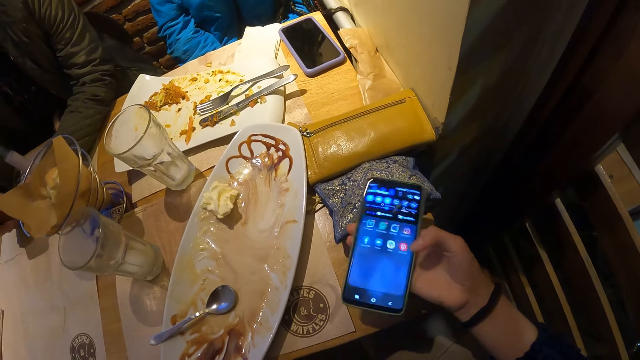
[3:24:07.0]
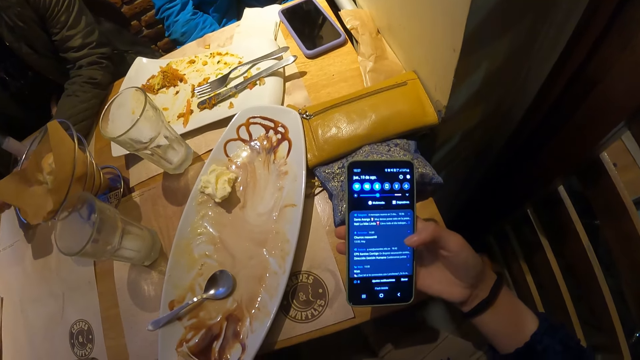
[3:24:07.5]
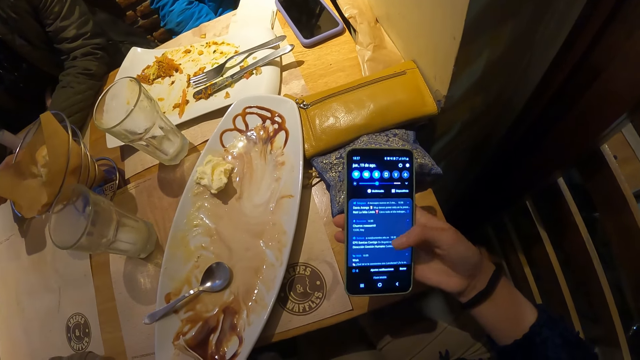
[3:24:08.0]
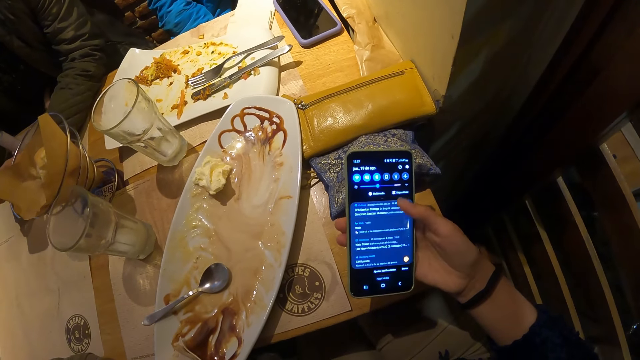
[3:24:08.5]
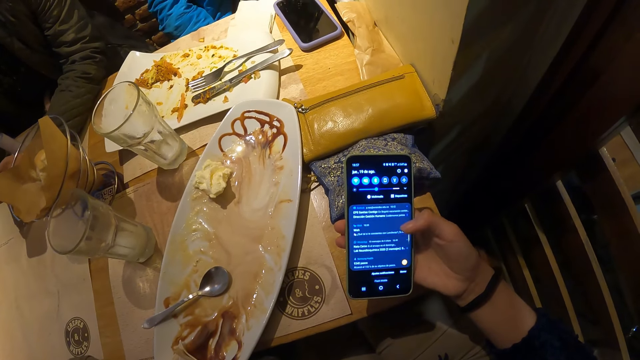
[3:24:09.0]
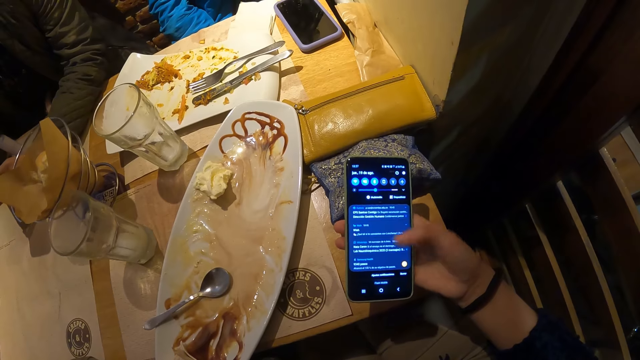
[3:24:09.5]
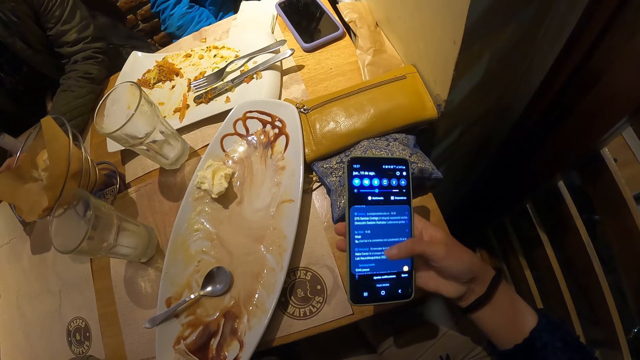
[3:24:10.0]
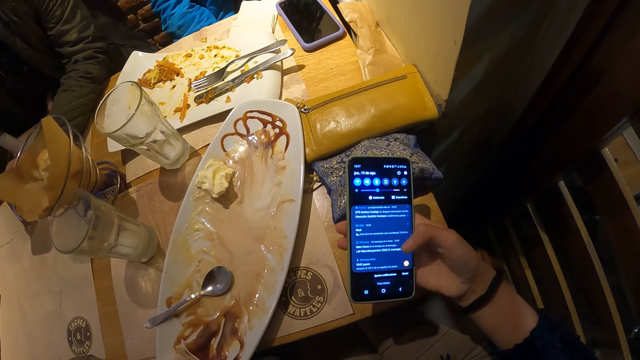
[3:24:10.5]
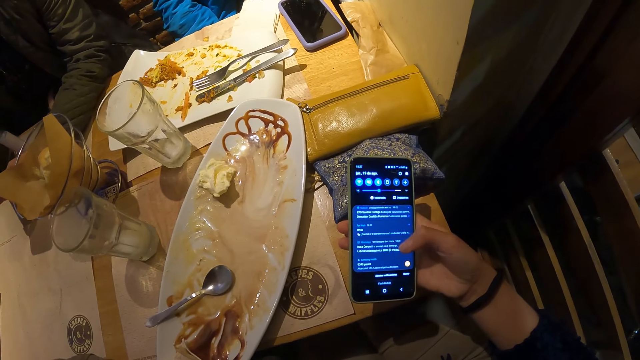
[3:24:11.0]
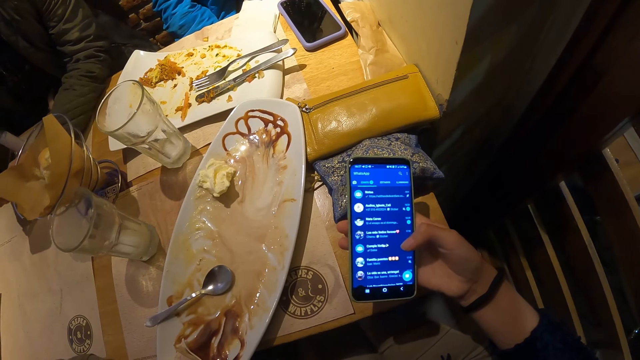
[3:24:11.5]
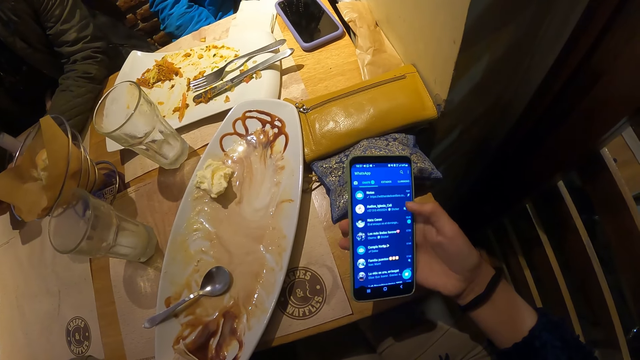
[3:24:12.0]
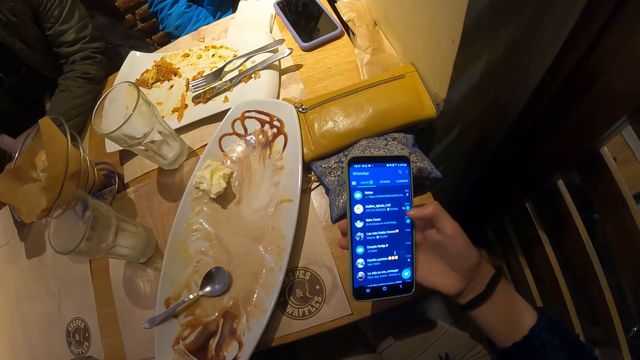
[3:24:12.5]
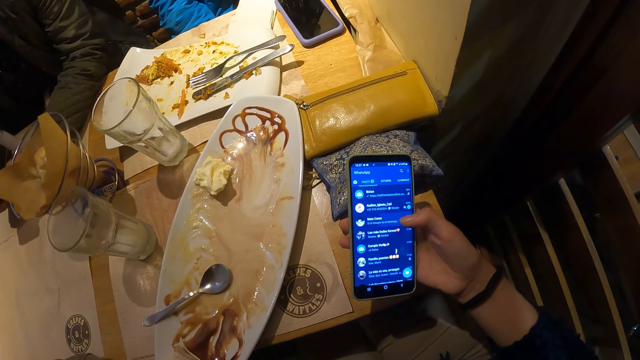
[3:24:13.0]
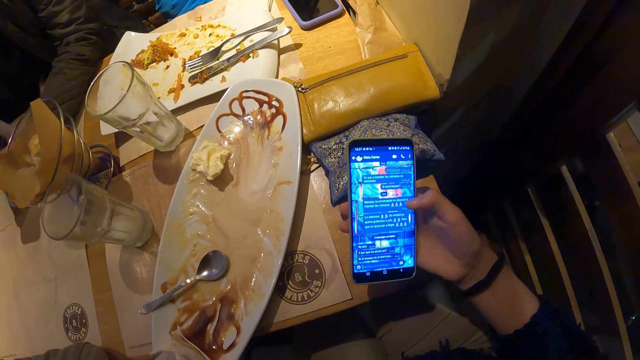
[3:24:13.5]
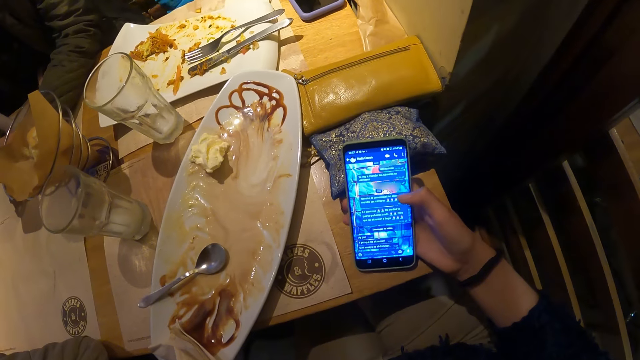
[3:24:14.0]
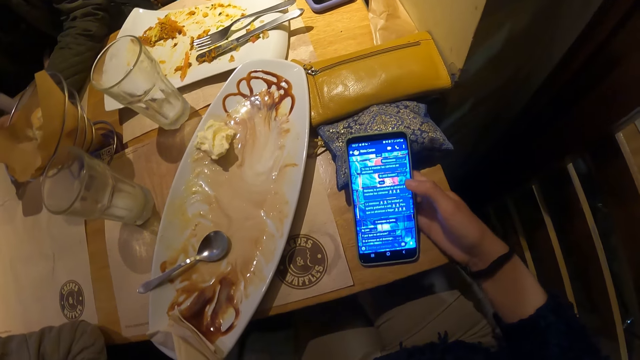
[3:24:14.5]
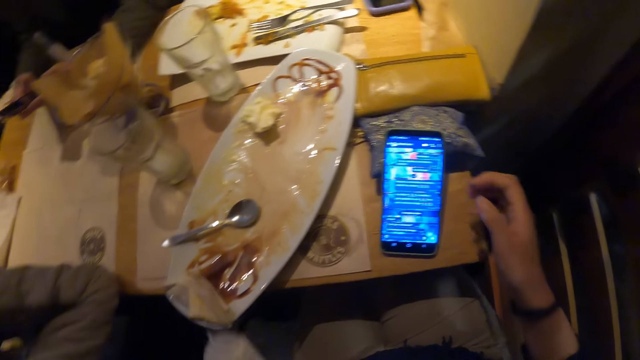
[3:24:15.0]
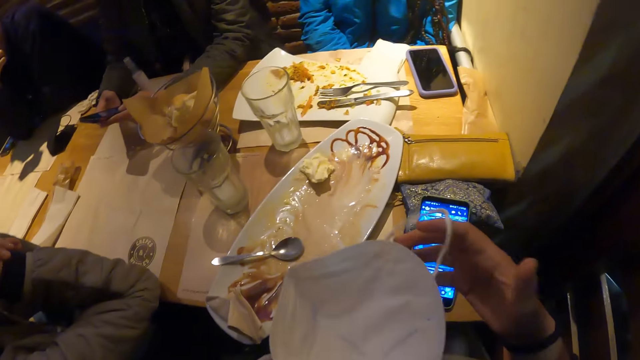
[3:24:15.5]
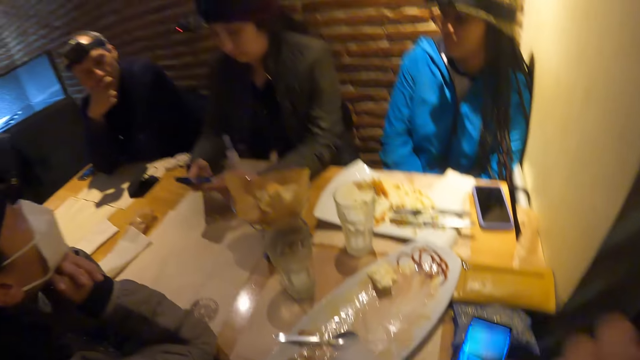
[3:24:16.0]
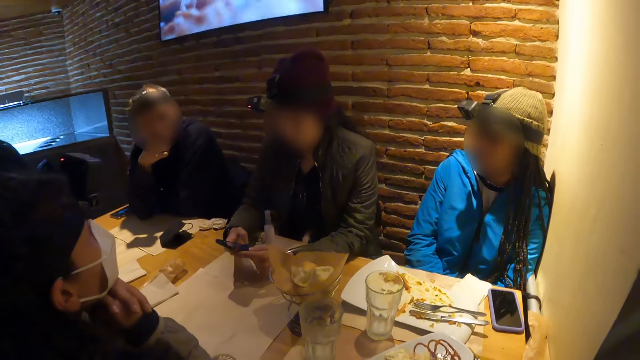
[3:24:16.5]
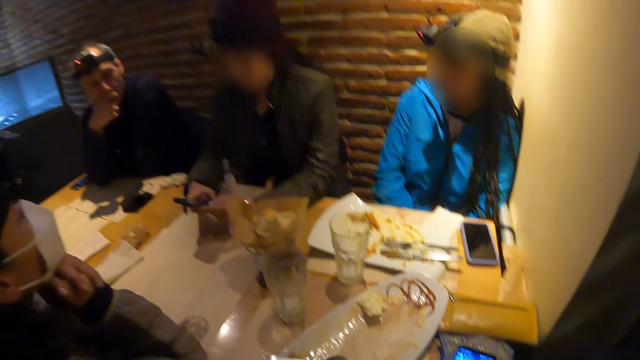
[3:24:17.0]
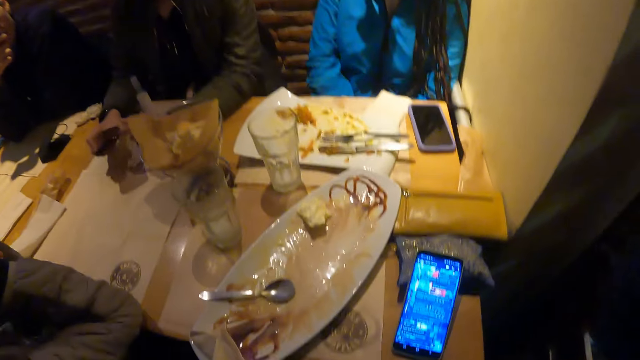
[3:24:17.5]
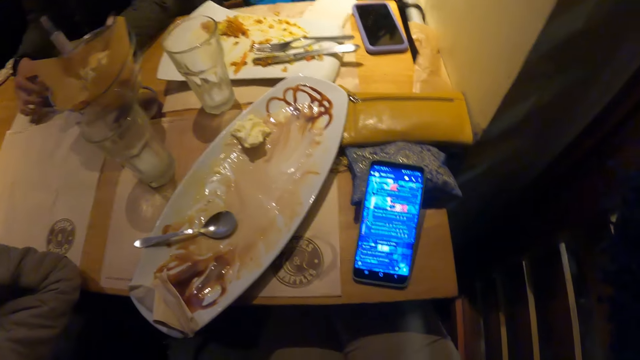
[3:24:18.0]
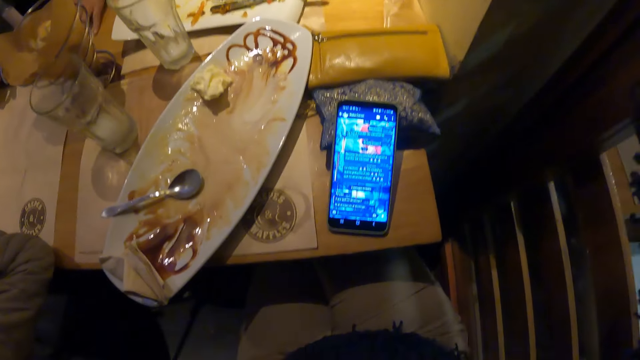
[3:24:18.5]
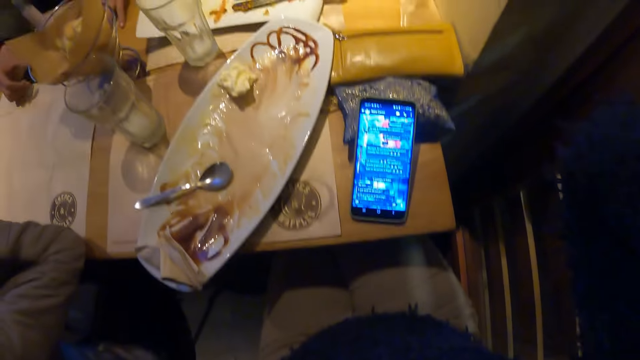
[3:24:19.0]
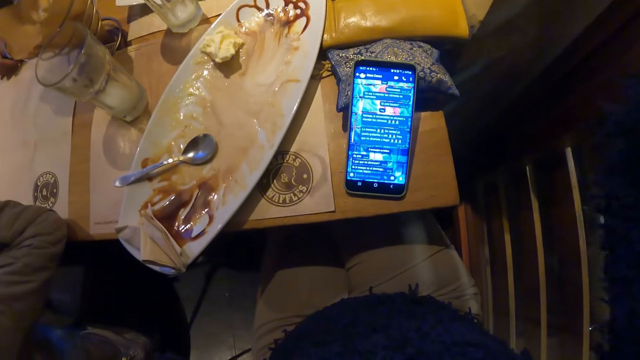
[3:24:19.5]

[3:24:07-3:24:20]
The camera wearer drops the phone on the table with her right hand. The woman operates a phone in both hands. The camera wearer holds a mask in both hands. They wear the mask on his face with both hands. The woman drops the phone on the table with both hands.

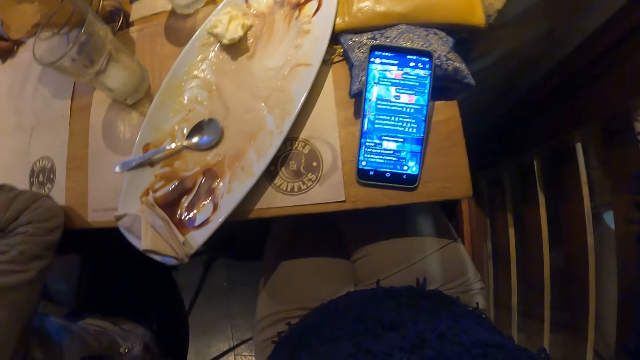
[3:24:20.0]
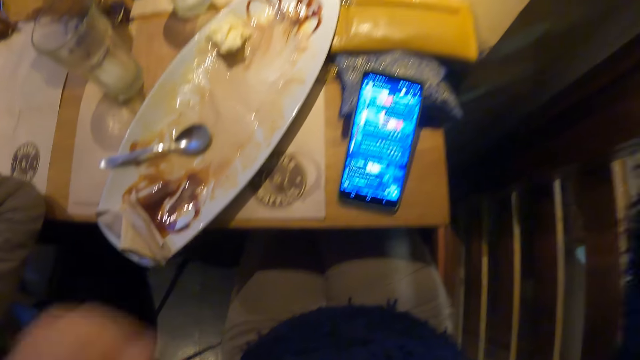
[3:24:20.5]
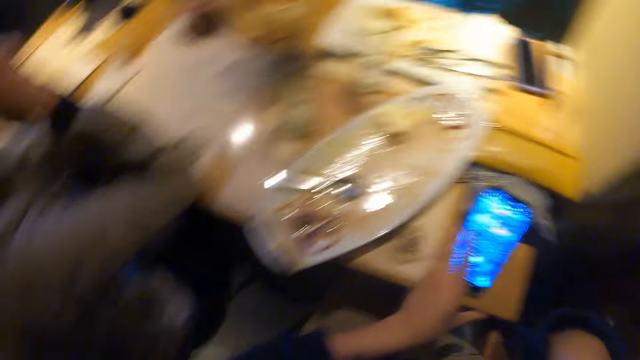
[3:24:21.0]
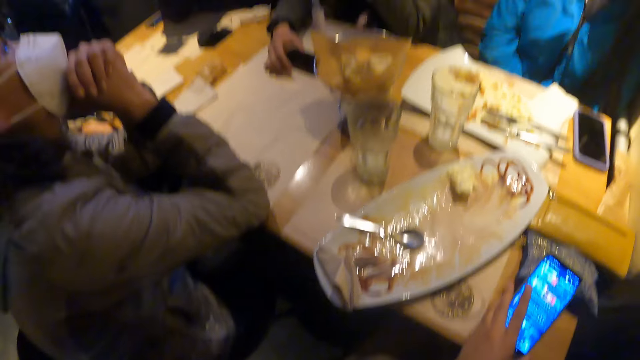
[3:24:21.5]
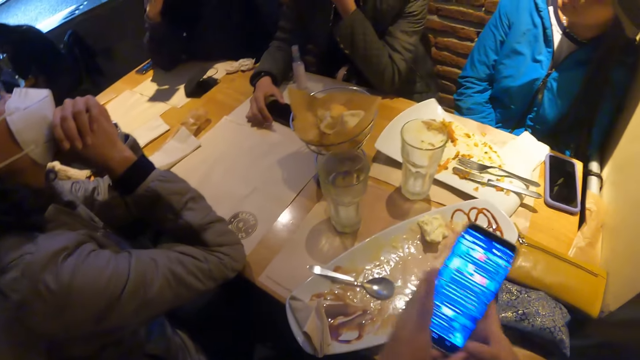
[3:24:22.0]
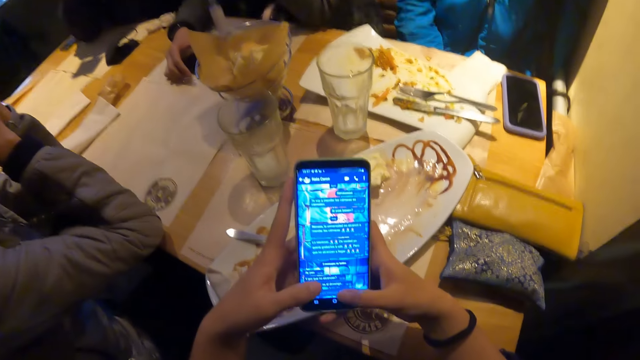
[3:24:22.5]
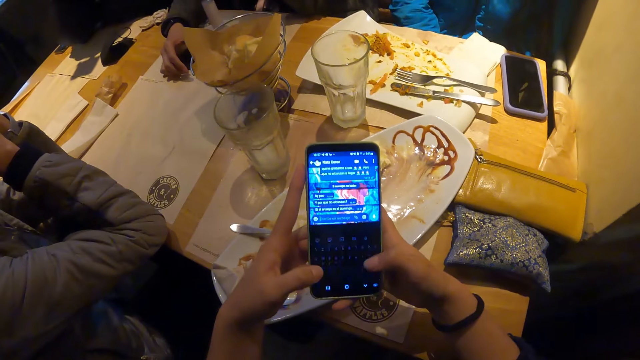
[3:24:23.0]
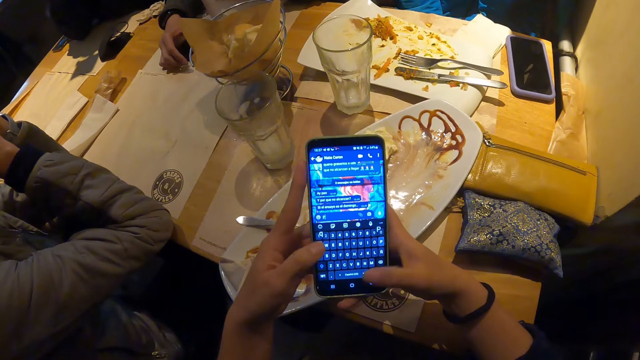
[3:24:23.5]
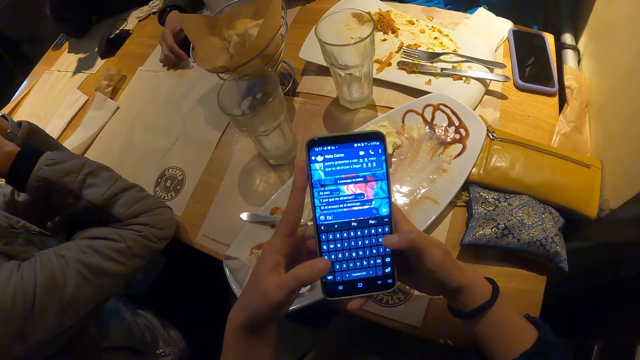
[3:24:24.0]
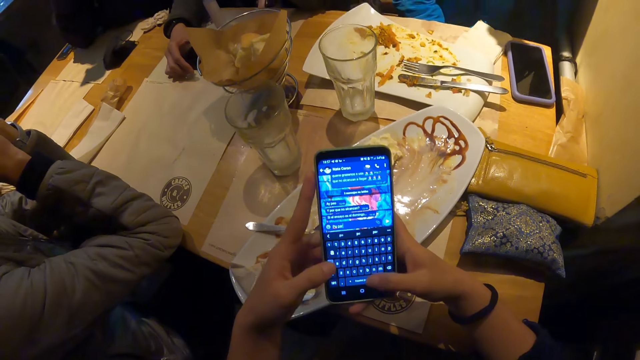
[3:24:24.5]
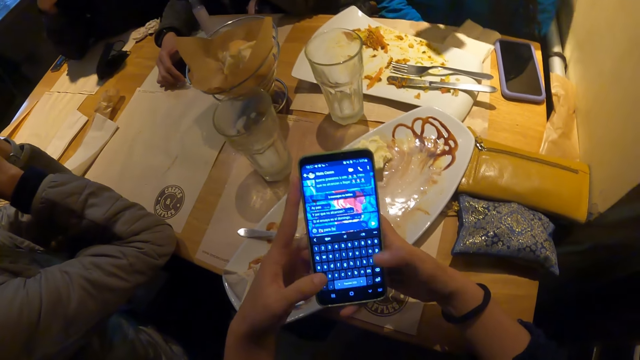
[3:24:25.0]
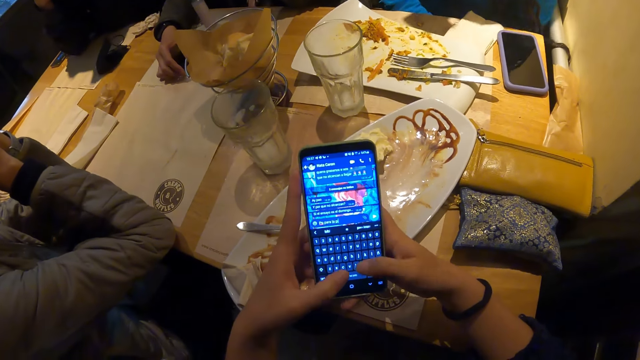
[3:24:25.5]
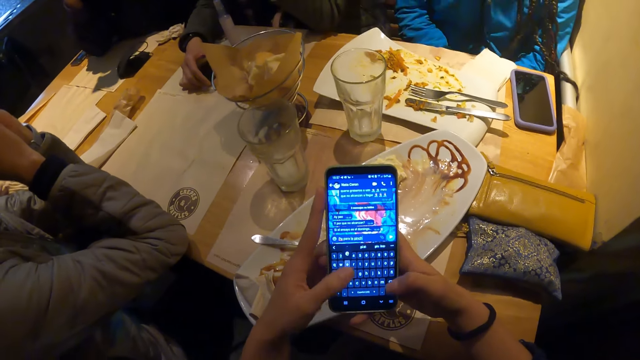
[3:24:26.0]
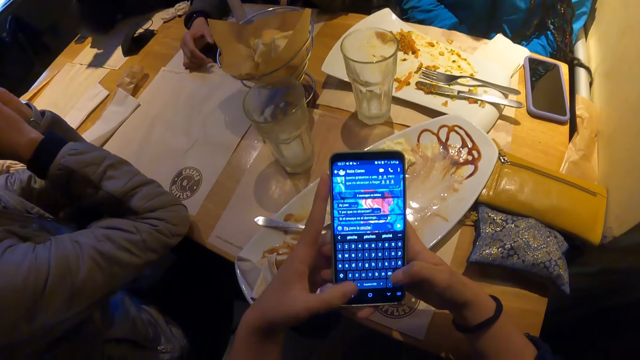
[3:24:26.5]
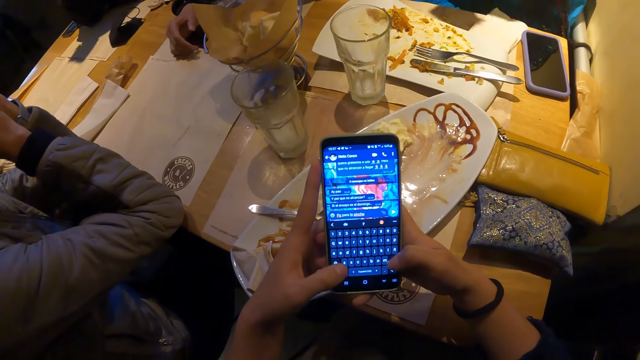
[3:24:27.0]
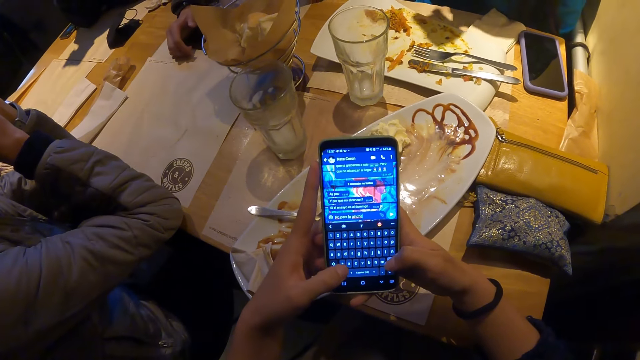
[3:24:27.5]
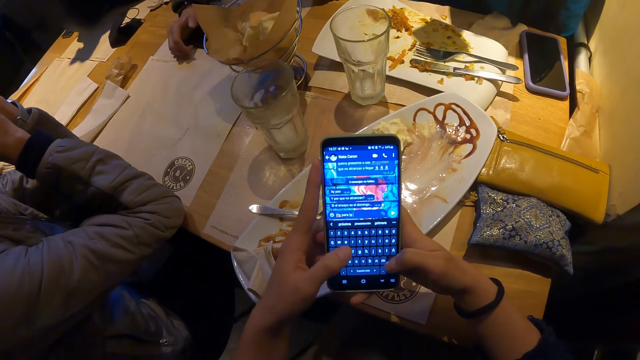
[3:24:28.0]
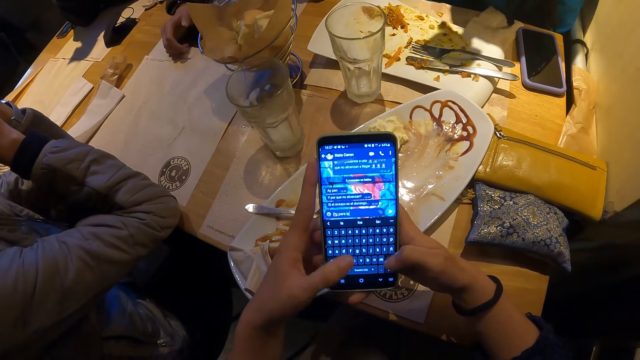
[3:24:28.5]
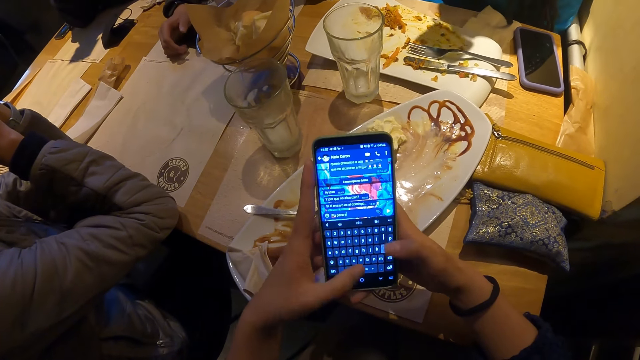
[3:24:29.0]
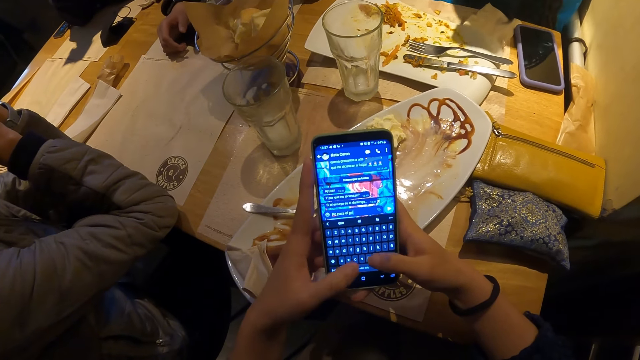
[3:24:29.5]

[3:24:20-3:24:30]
The camera wearer picks up the phone on the table with her left hand. She operates the phone with both hands.
